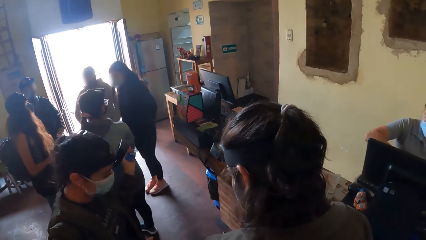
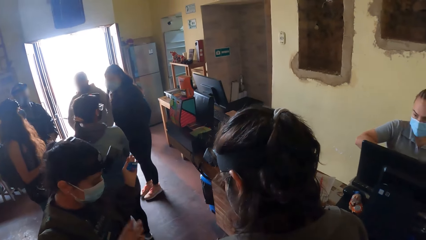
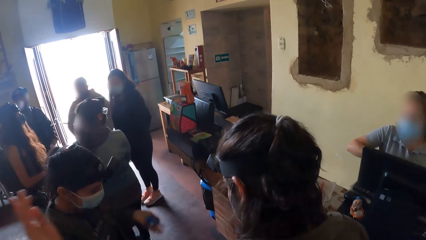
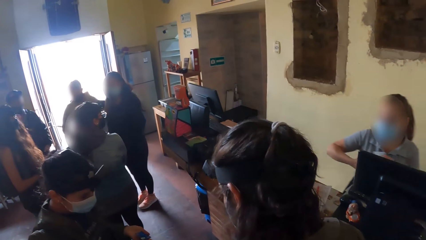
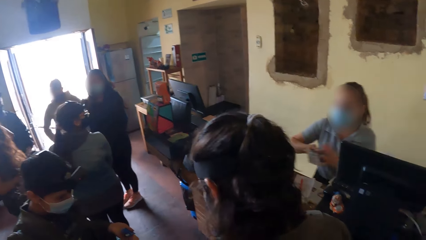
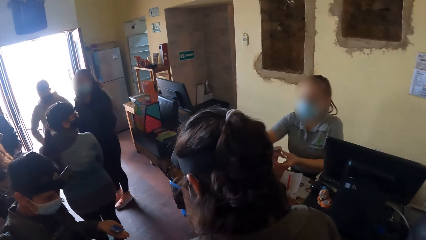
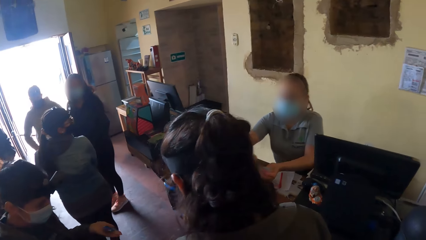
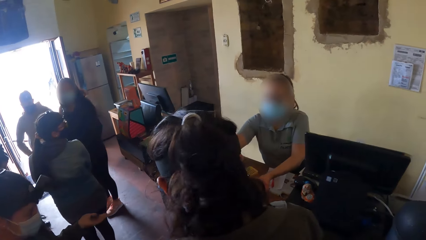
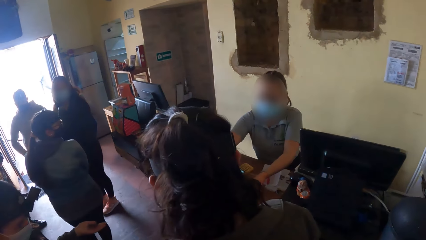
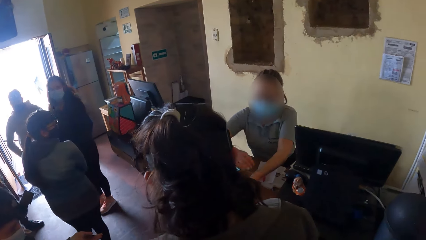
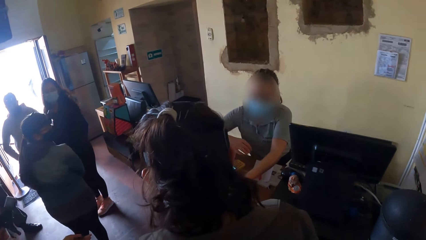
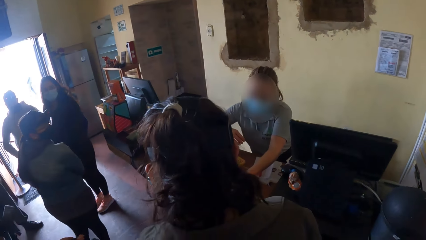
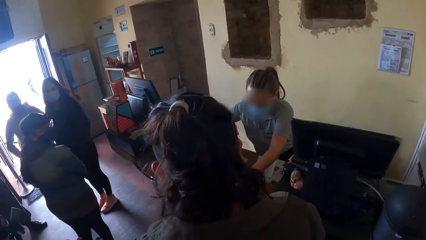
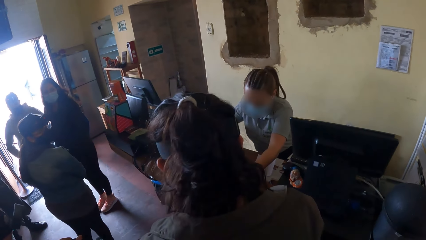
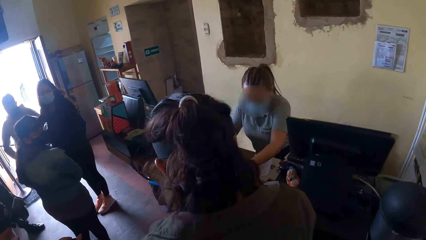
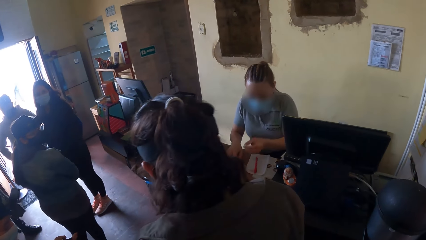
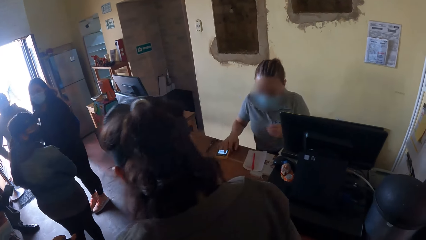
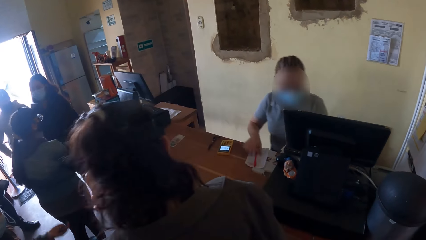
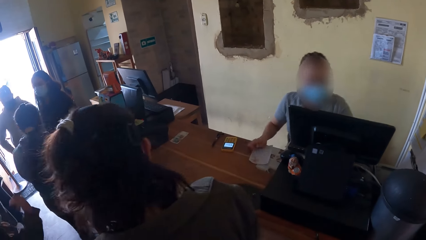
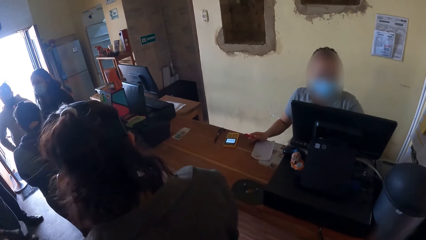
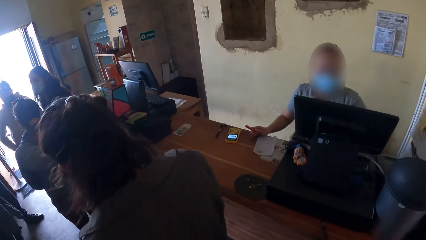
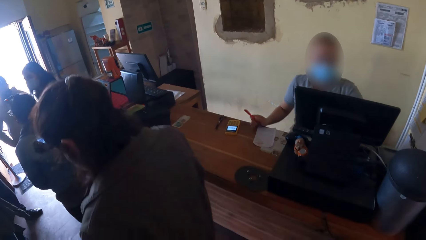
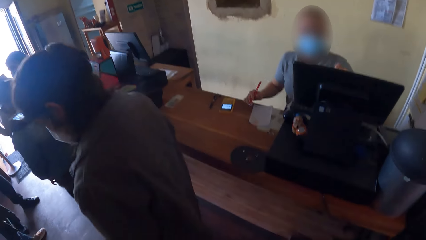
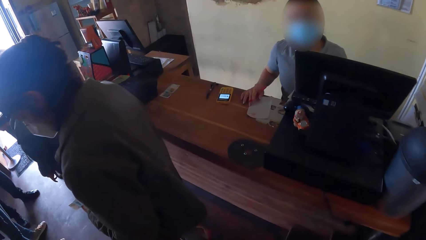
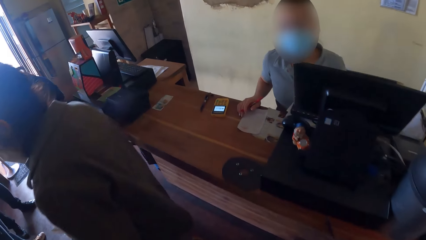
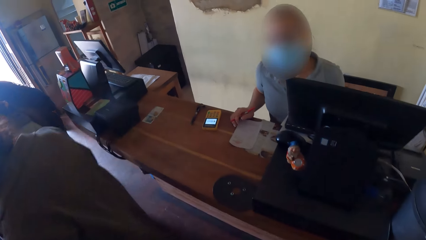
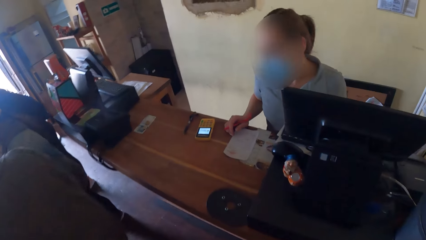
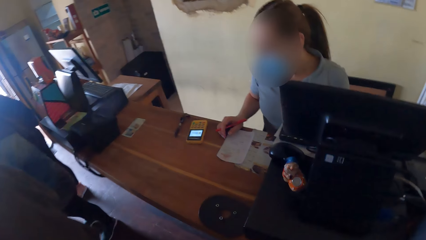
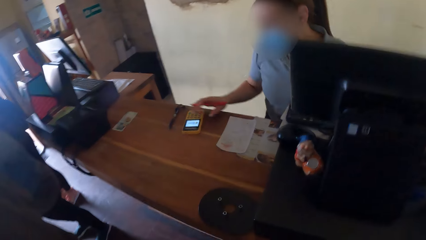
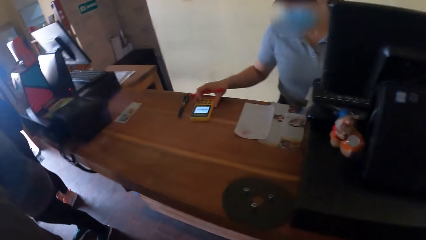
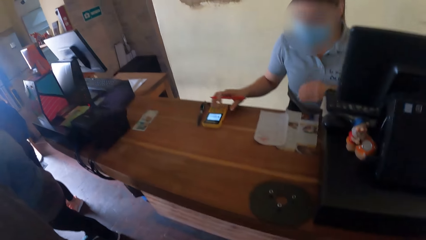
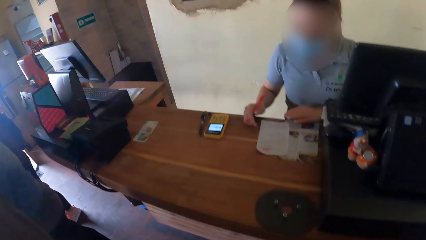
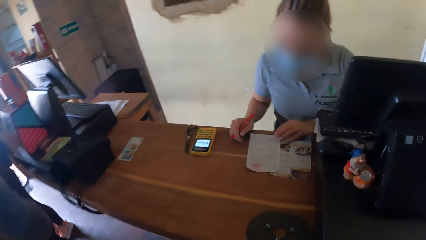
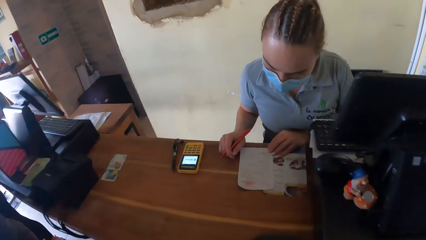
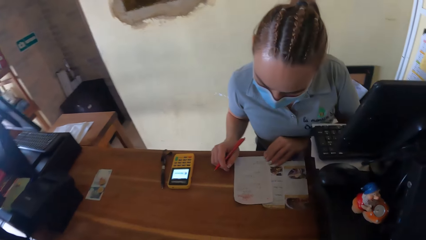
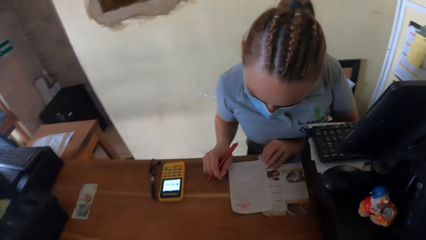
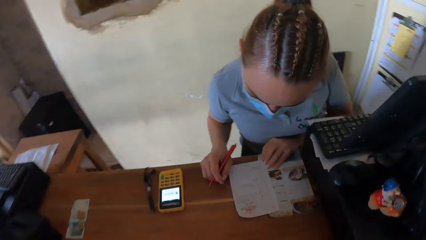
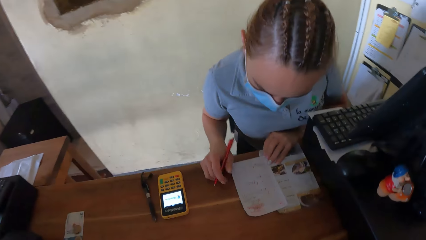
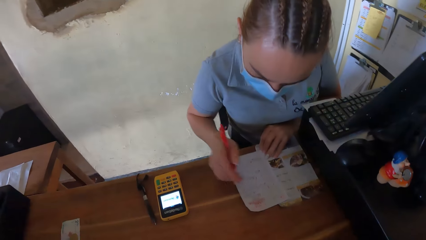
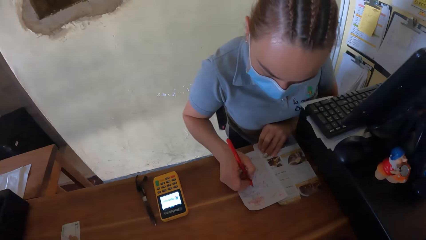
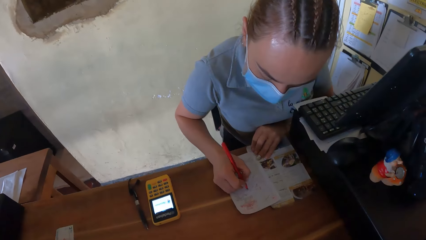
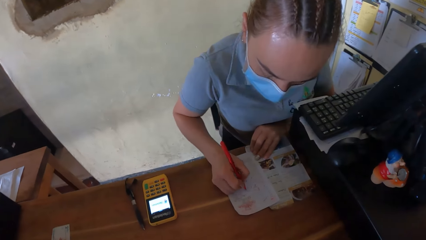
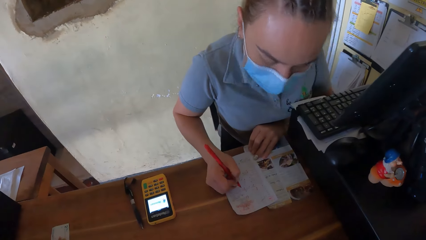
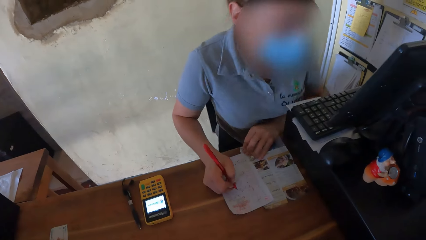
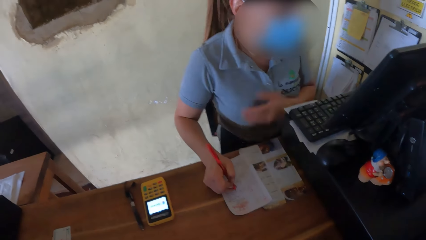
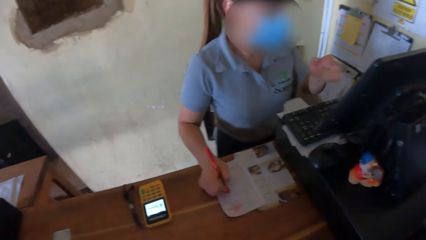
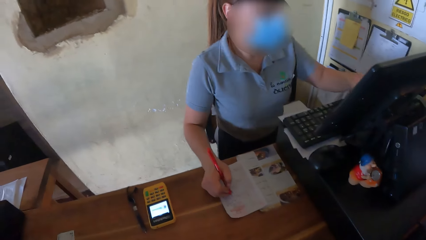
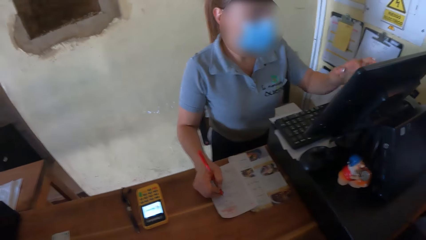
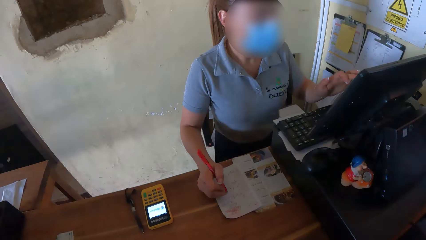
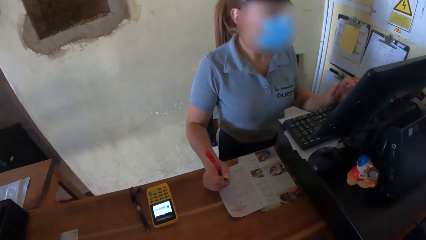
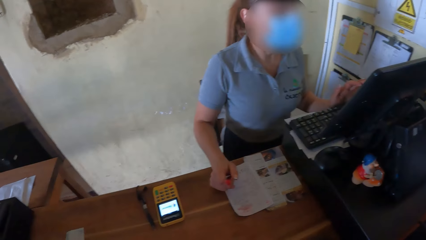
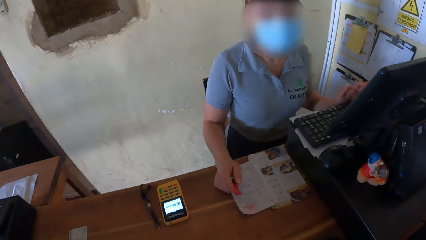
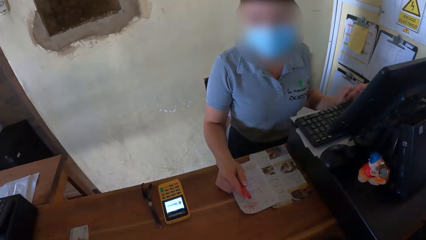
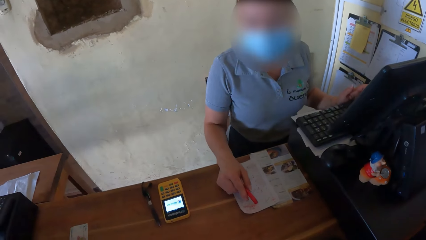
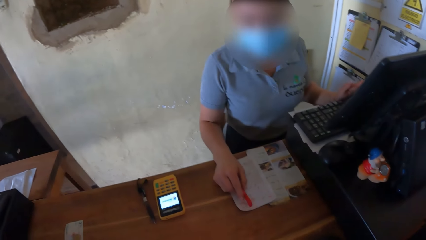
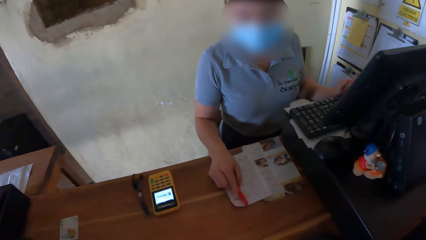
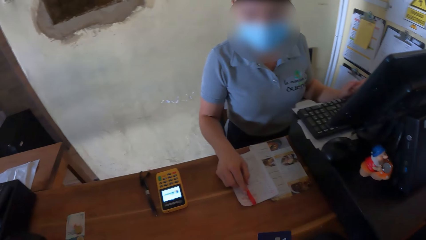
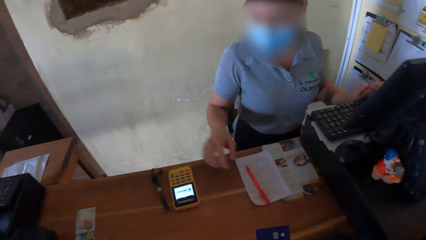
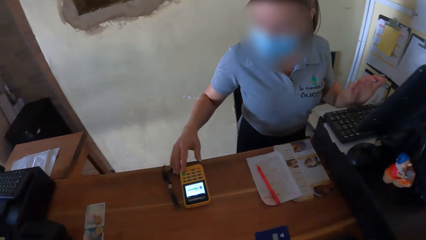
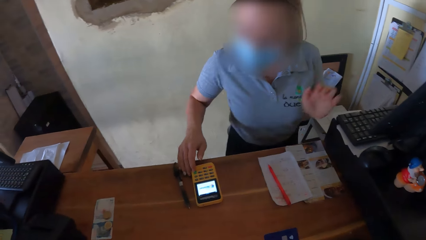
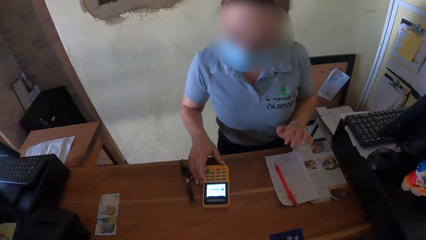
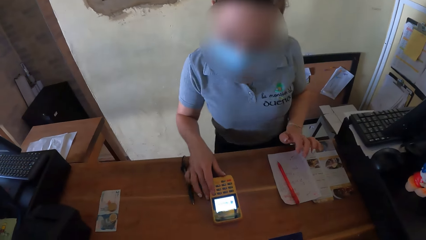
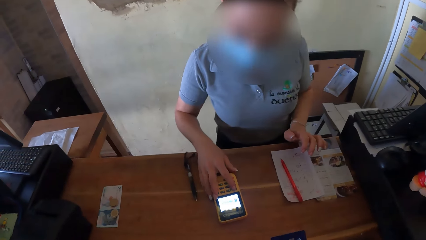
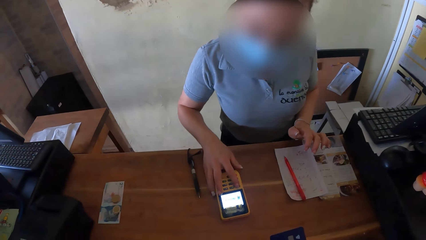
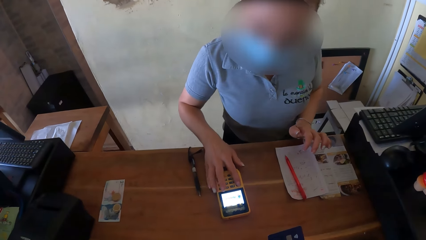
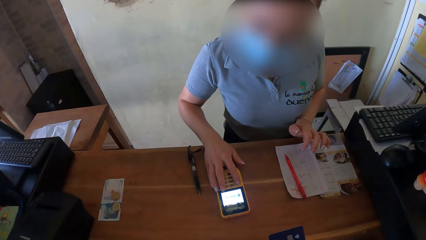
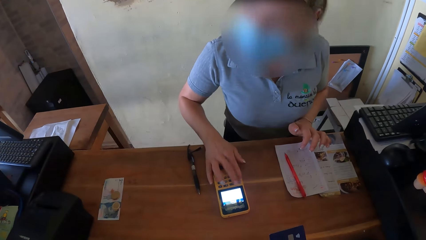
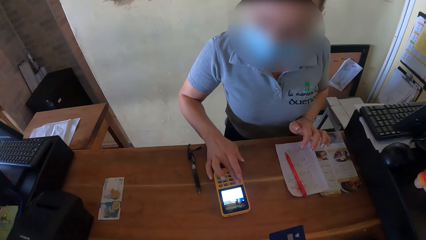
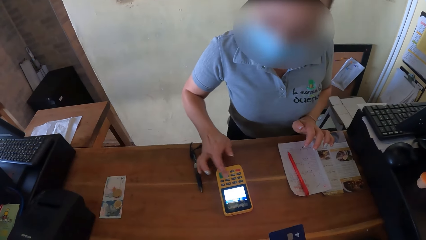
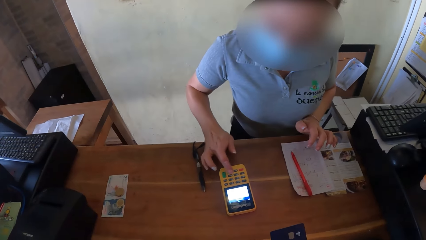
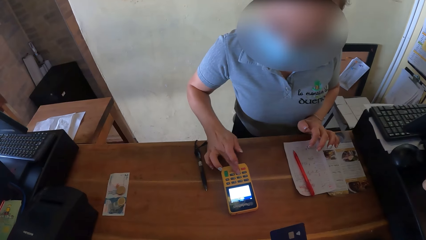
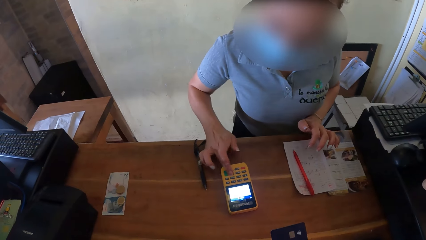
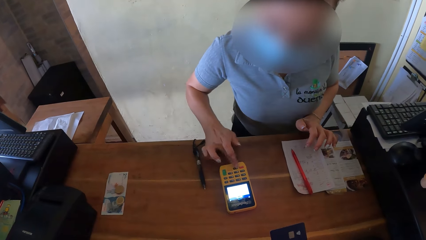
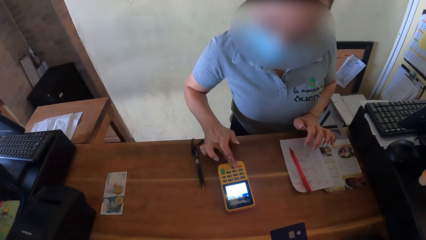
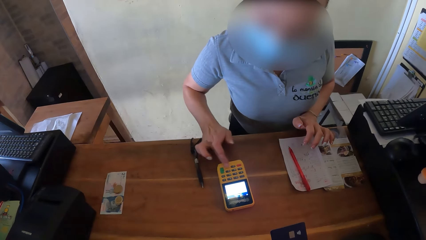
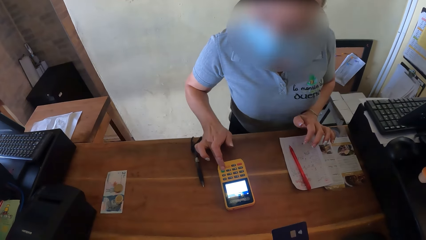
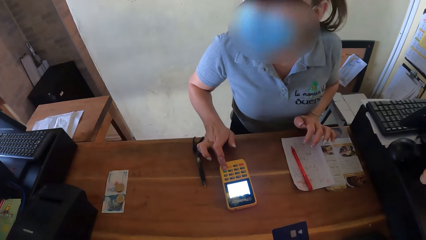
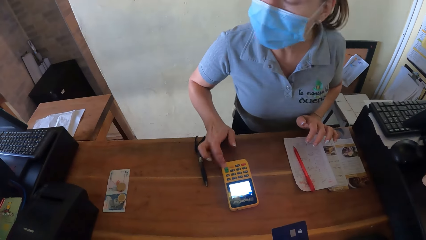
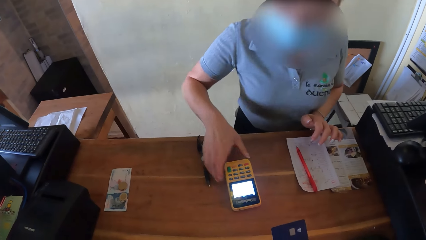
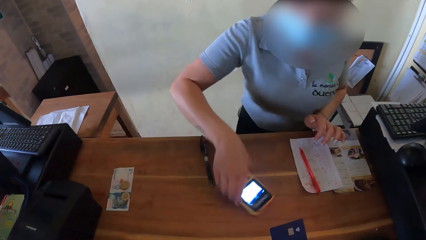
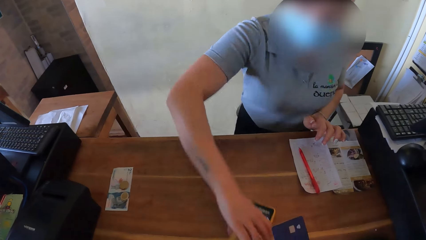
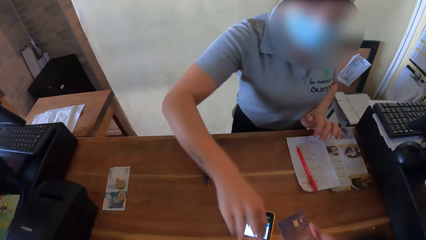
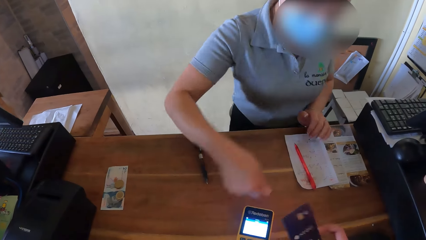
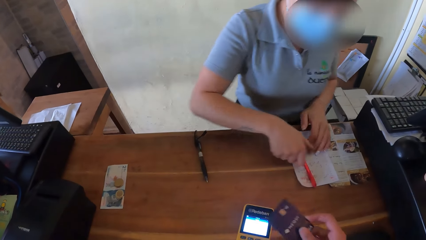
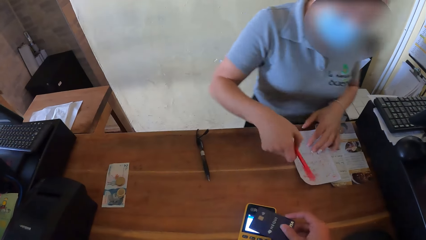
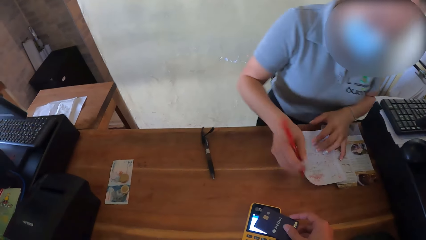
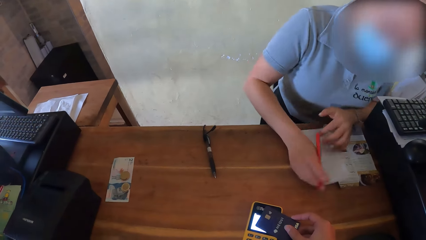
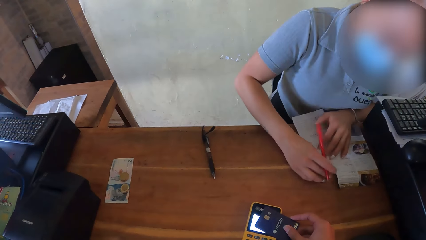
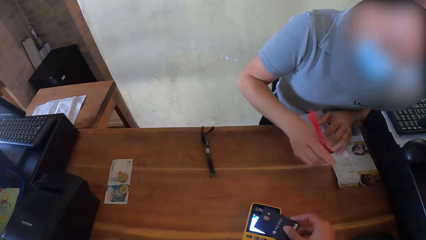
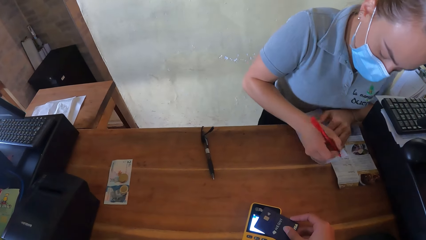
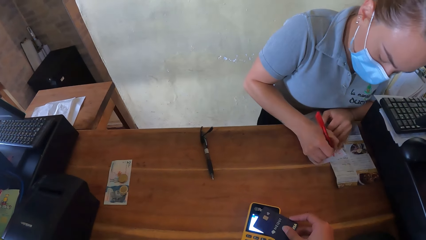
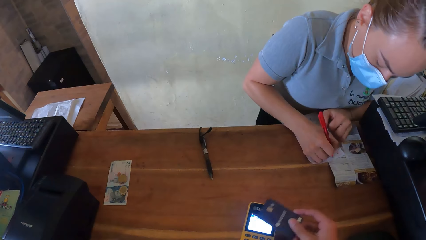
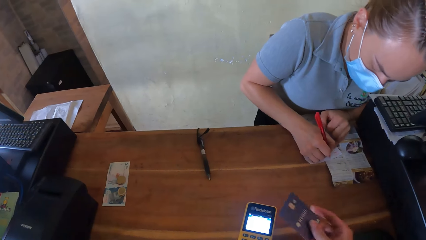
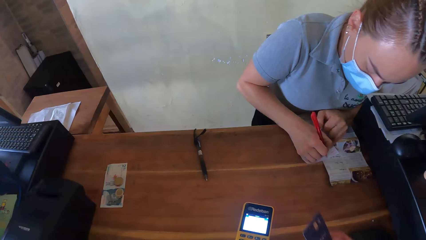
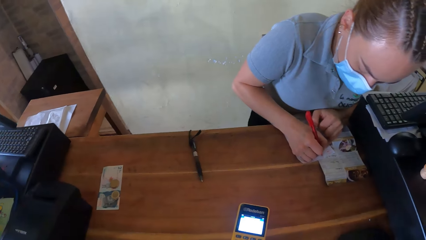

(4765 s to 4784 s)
A woman moves the point-of-sale terminal on the table with her right hand. The woman picks up a pen on a paper on the table with her right hand. The camera wearer walks to the counter. She stops at the counter. The woman writes on the paper on the table with the pen in her right hand. The woman operates the computer on the table with her left hand. The woman drops the pen on the paper on the table with her right hand. The camera wearer holds a card. The woman moves the point-of-sale terminal on the table with her right hand. The woman operates the point-of-sale terminal on the table with her right hand. The woman moves the point-of-sale terminal on the table with her right hand. The woman gives the camera wearer the card machine. The woman picks up the pen on the paper on the table with her right hand. The camera wearer places the card in her right hand on the point-of-sale terminal on the table. The woman moves the paper on the table with her right hand. The woman writes on the paper with the pen in her right hand. The camera wearer takes the card in her right hand off the point-of-sale terminal on the table.
